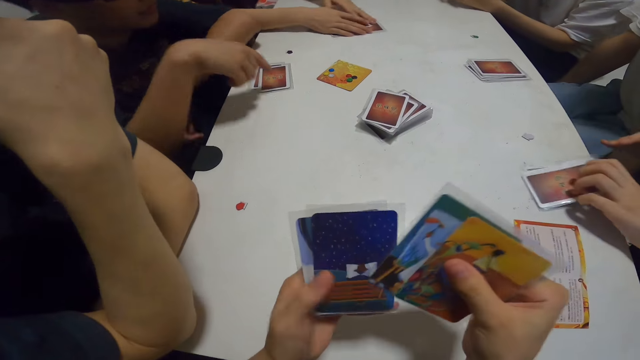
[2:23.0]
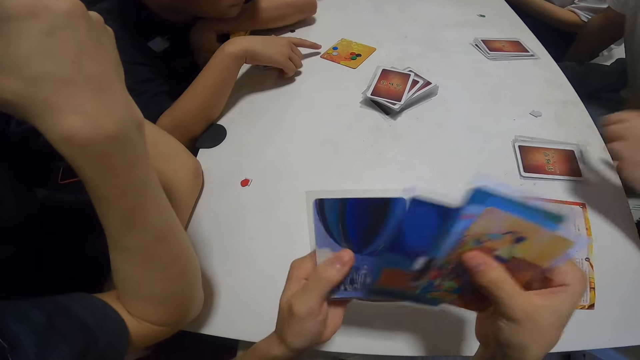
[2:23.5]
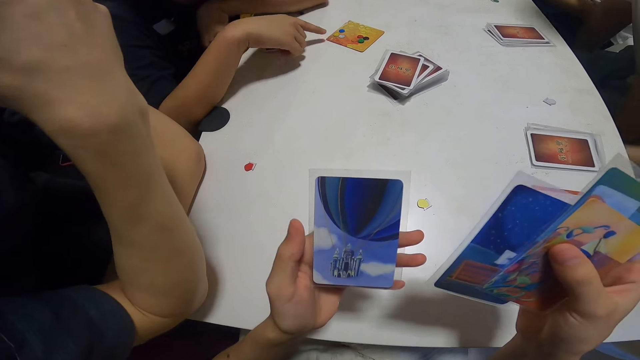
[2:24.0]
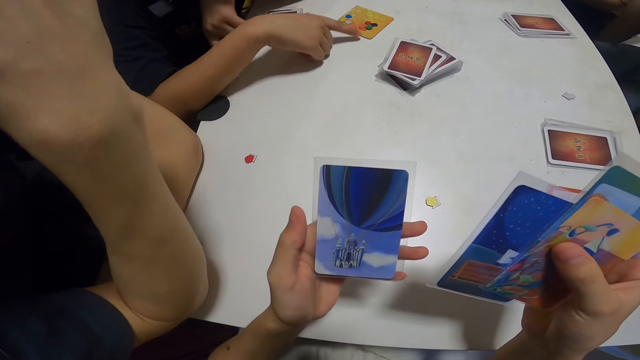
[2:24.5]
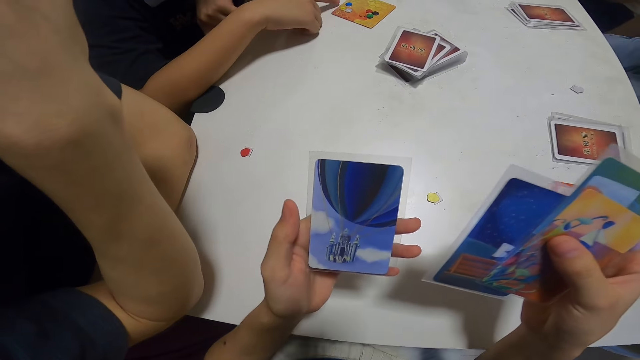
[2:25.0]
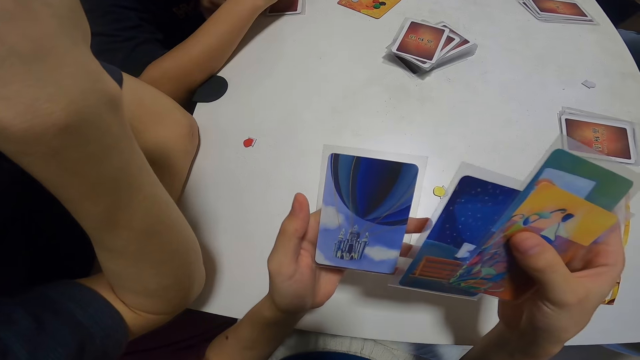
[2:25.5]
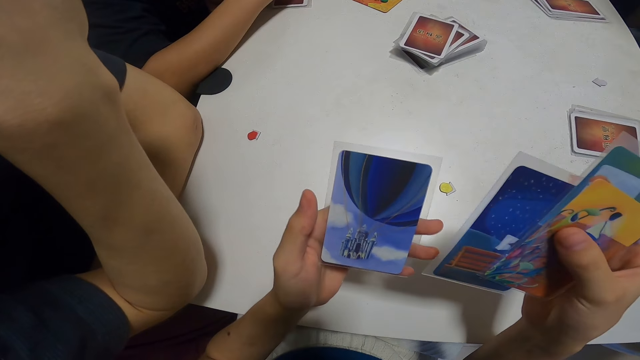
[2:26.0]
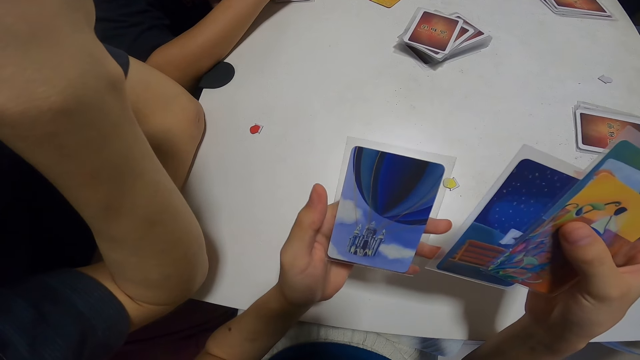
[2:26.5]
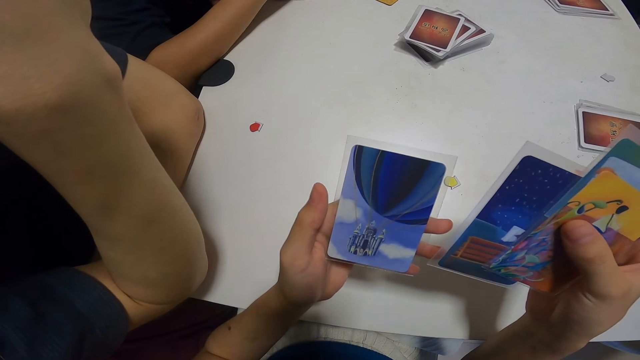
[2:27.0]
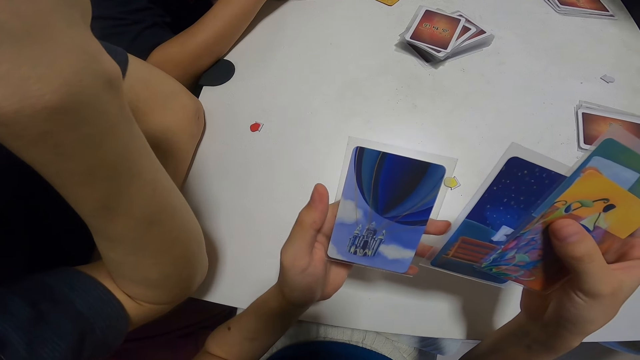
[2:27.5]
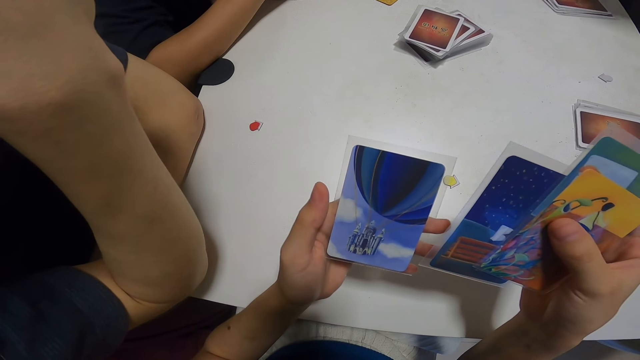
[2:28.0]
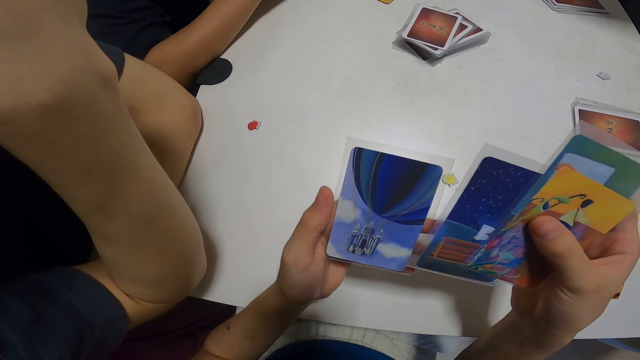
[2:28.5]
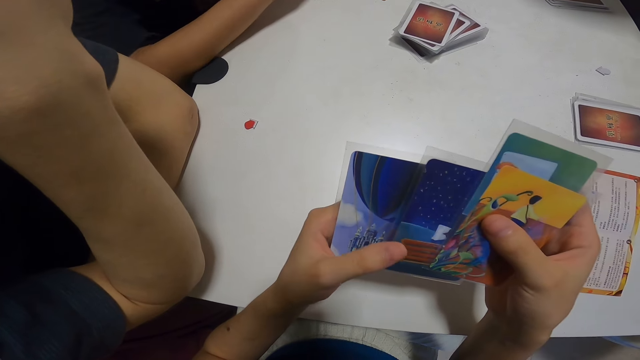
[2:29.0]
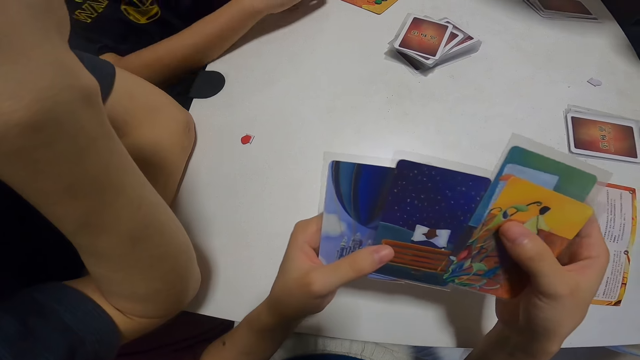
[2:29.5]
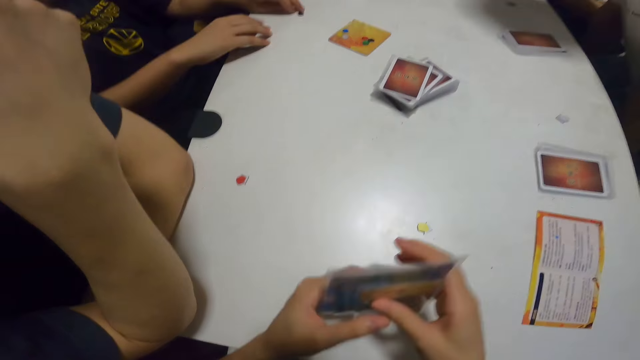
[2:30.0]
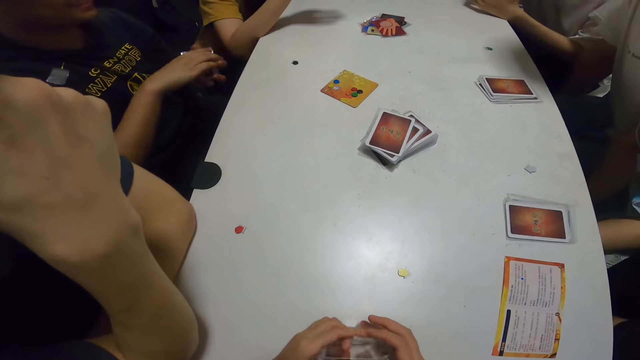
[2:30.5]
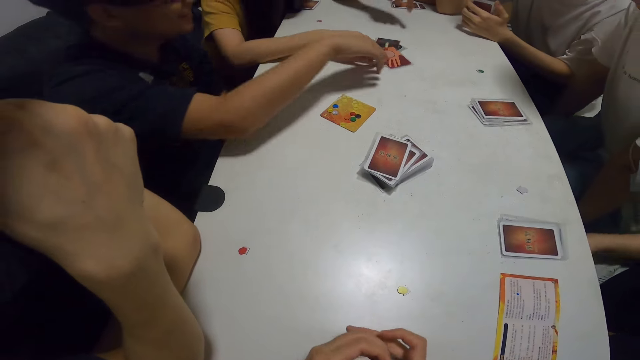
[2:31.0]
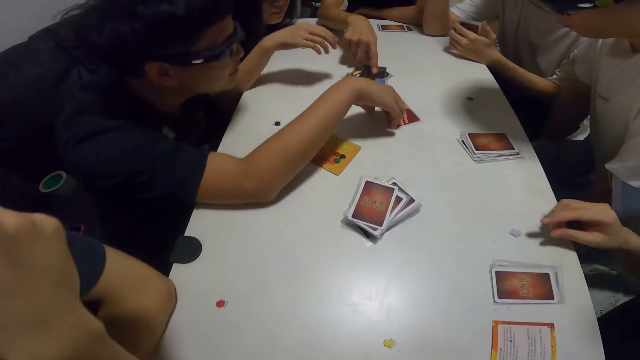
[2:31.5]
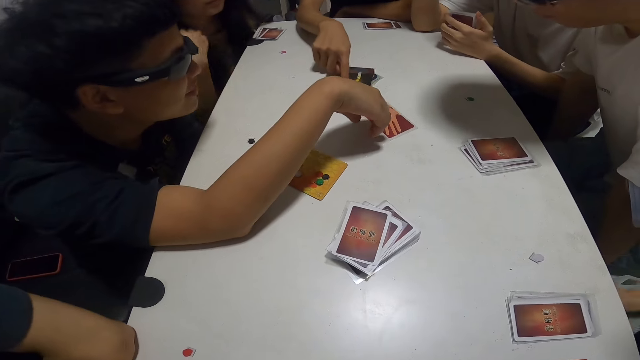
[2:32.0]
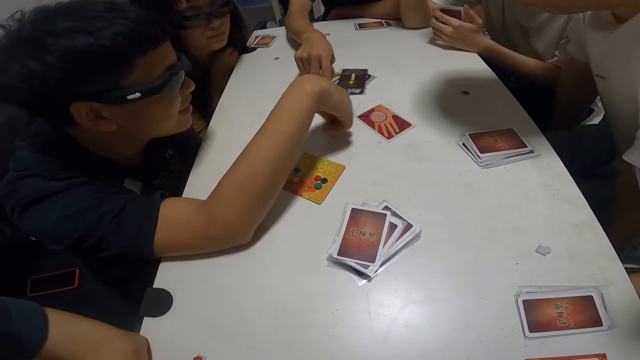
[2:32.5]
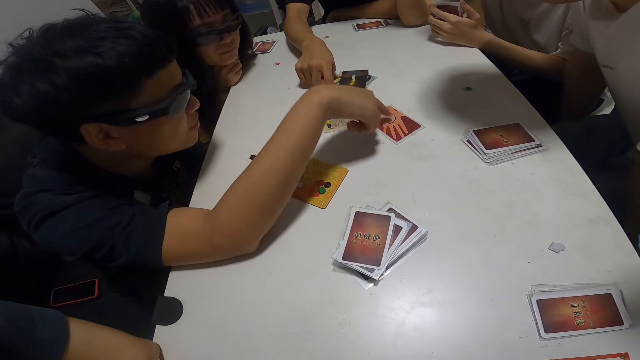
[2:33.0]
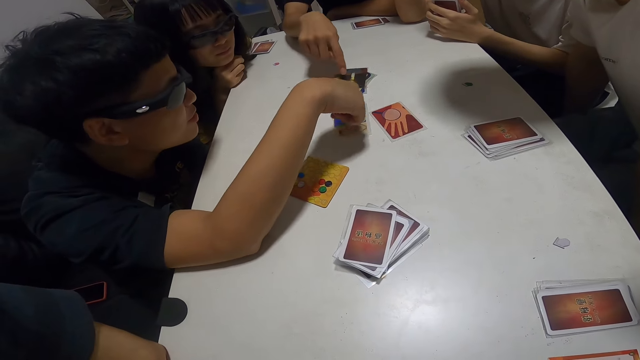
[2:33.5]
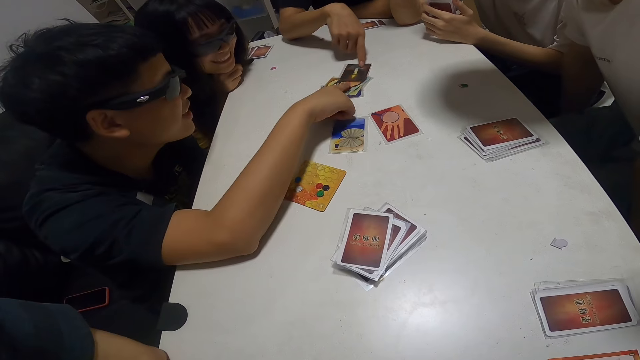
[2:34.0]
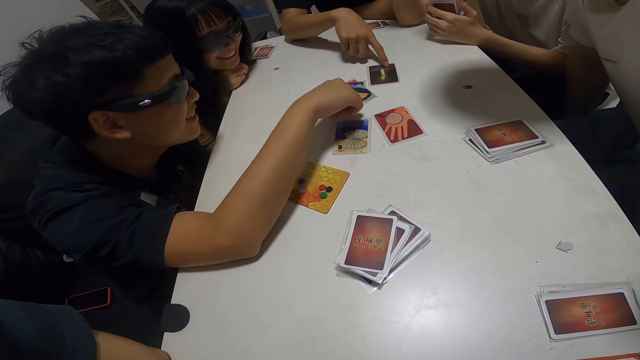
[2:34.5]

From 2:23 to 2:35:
A woman packs the cards with her hands. The camera wearer reshuffles the cards. A man touches cards on the table with his hand. Another man touches cards on the table with his hand. The camera wearer looks at the cards.

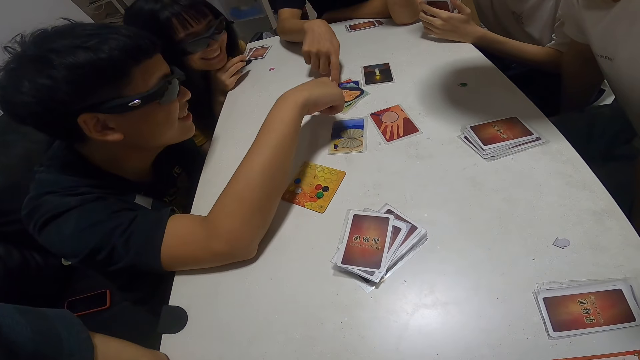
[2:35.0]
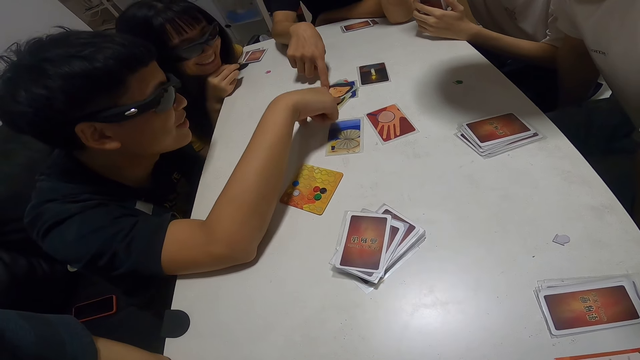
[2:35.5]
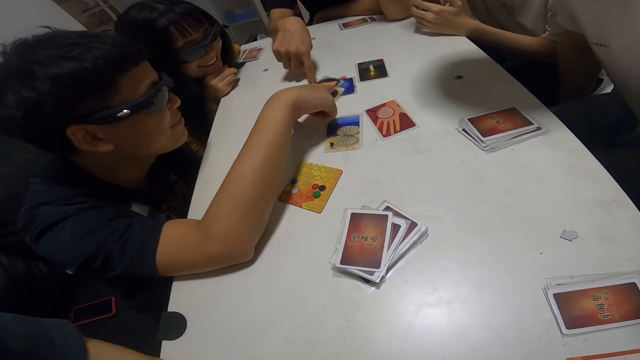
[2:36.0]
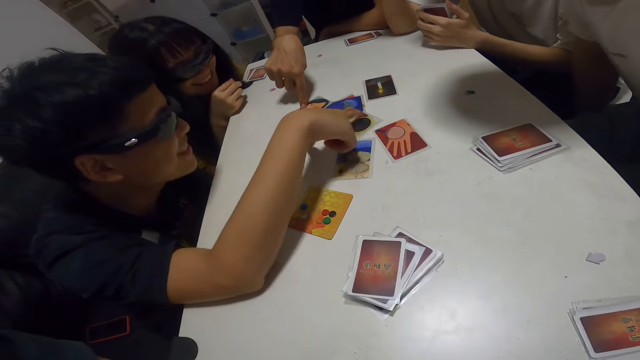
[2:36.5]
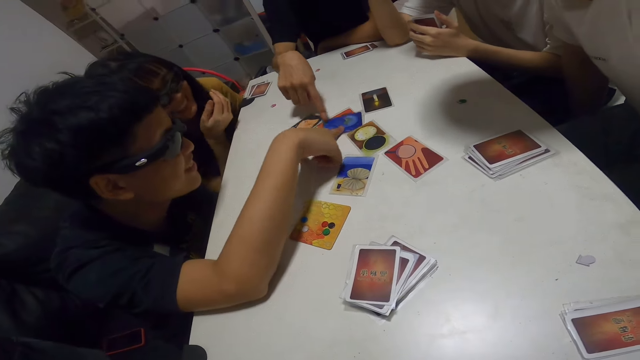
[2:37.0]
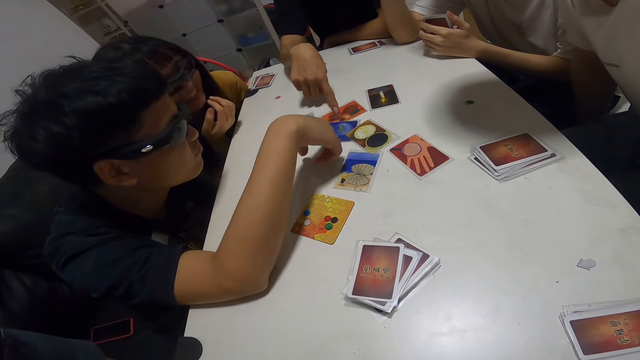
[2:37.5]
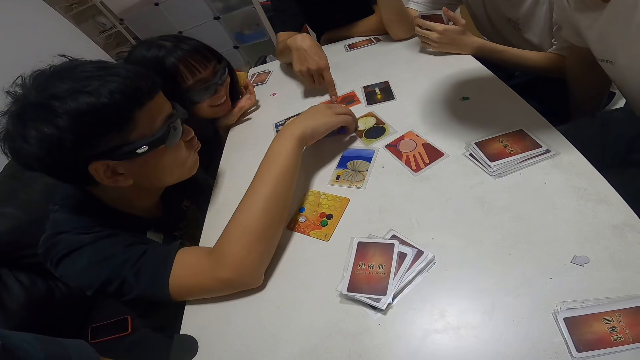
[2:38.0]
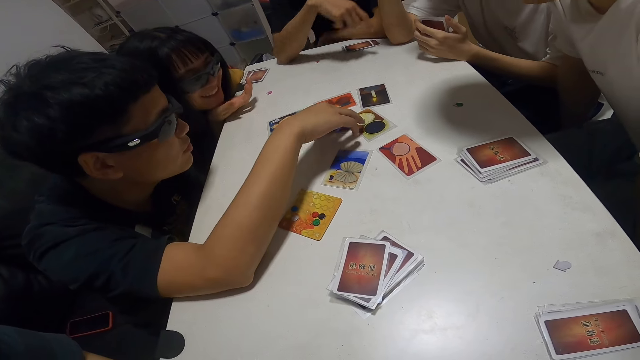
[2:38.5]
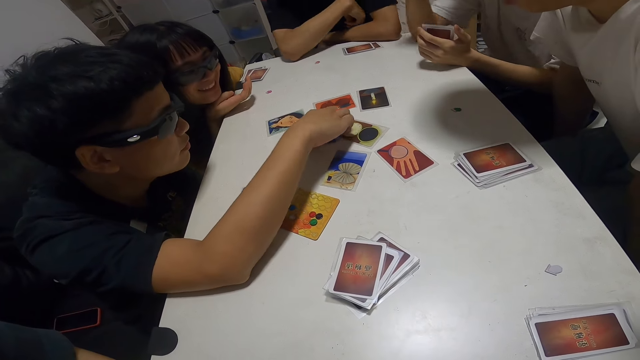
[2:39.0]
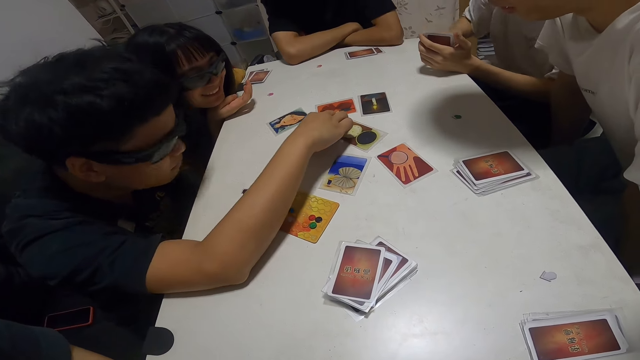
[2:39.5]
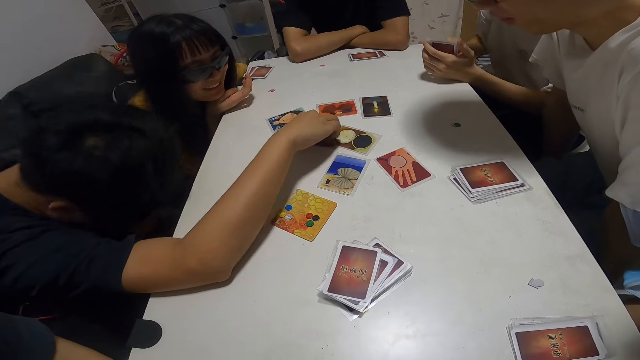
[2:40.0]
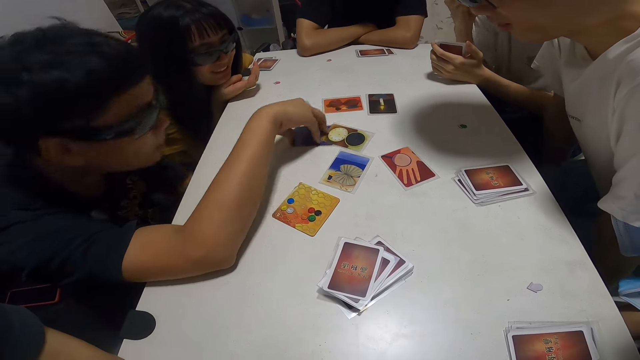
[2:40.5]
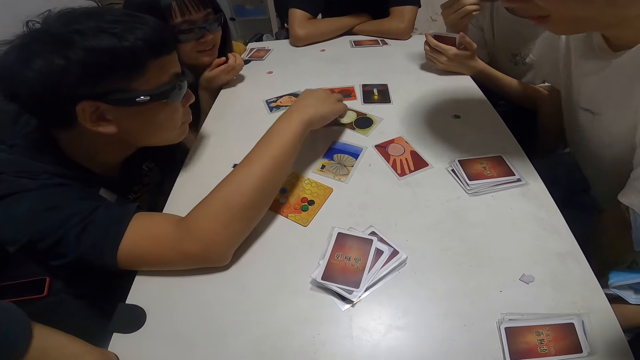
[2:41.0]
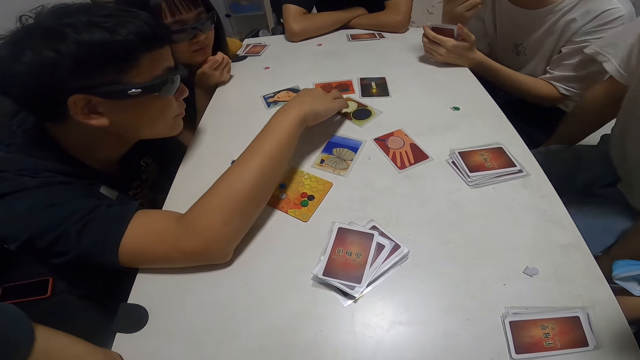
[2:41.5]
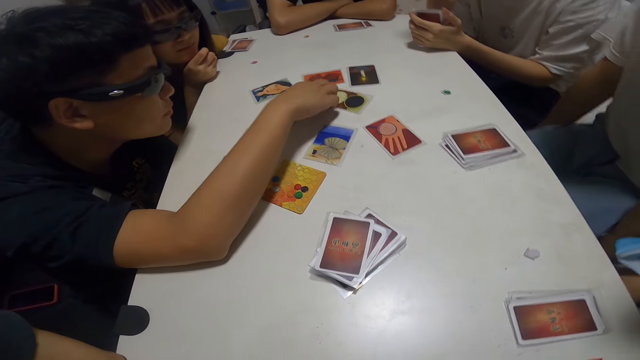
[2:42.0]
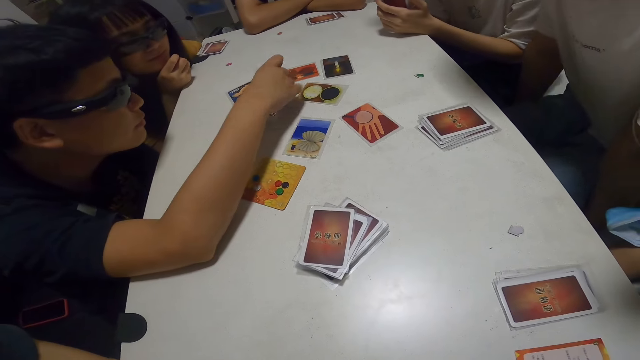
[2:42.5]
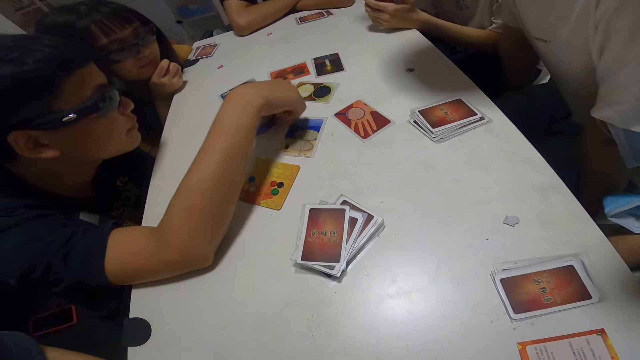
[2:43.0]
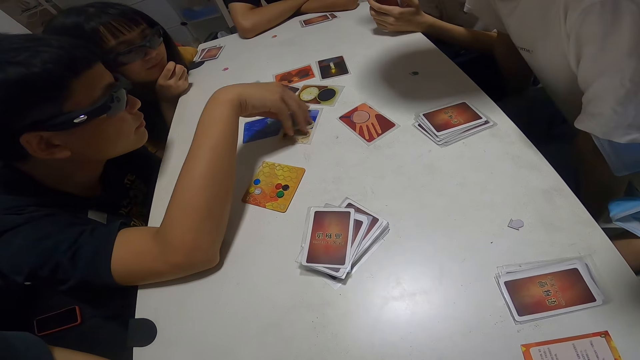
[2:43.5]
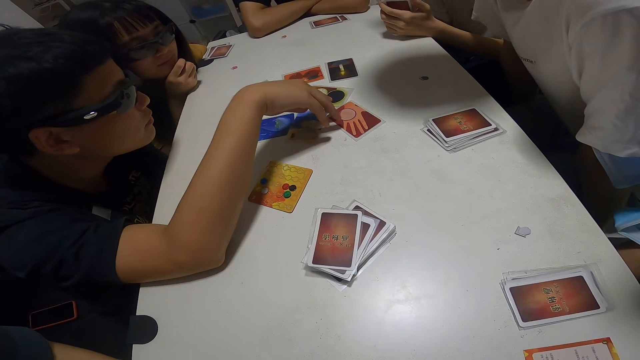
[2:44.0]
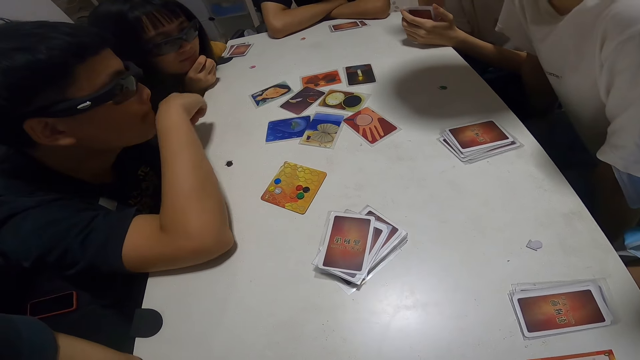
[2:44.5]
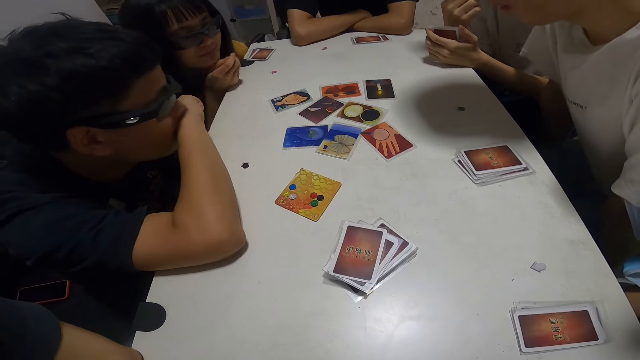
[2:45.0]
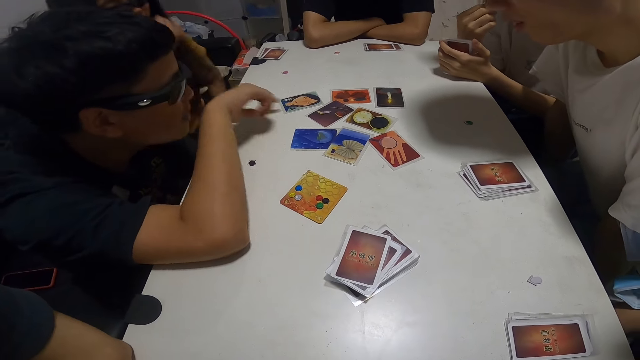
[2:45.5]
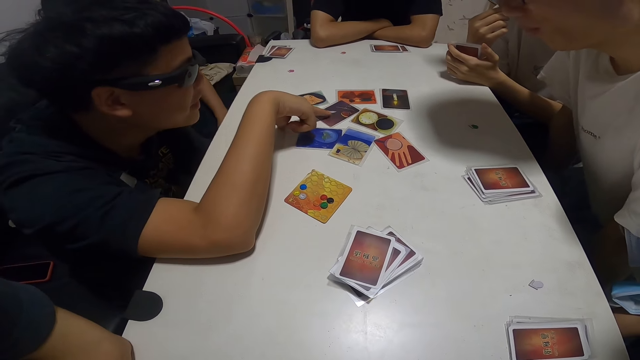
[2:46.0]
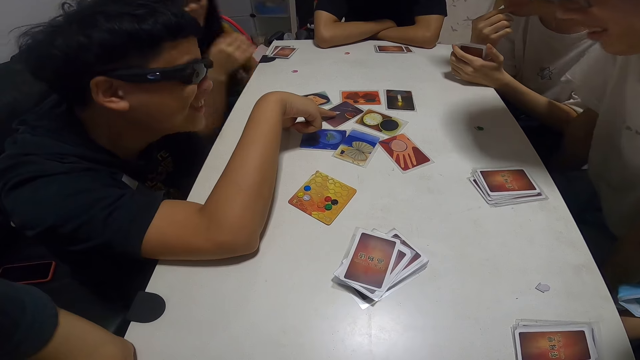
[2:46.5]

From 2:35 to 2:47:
The camera wearer looks at a person talk to another person.
